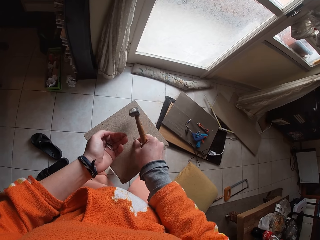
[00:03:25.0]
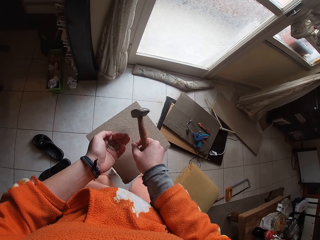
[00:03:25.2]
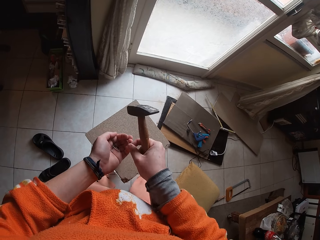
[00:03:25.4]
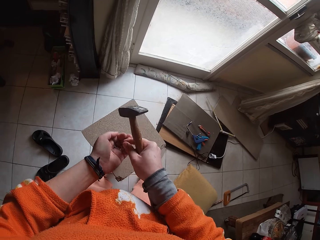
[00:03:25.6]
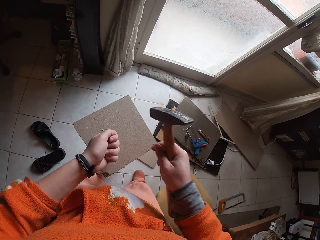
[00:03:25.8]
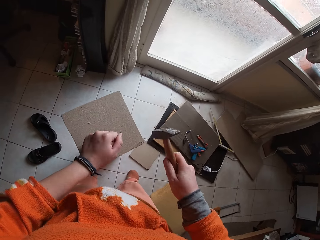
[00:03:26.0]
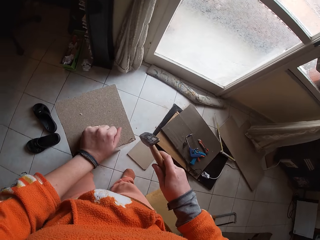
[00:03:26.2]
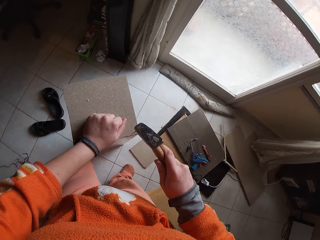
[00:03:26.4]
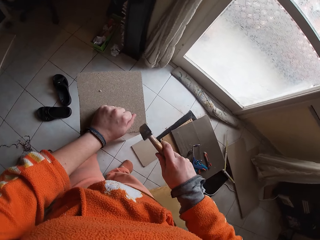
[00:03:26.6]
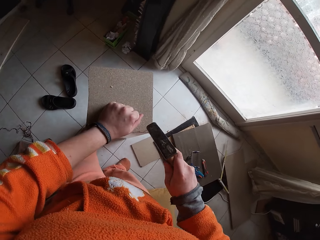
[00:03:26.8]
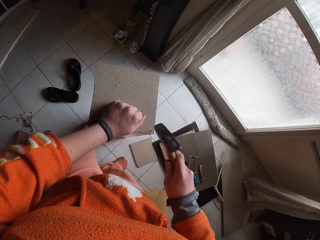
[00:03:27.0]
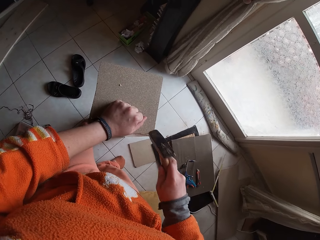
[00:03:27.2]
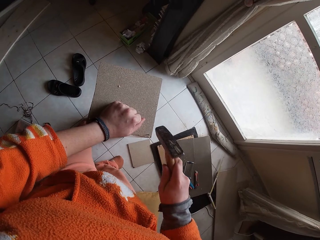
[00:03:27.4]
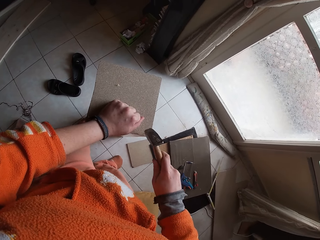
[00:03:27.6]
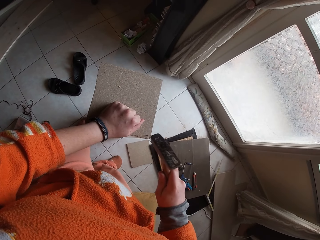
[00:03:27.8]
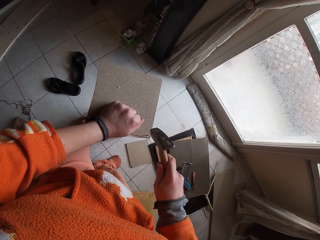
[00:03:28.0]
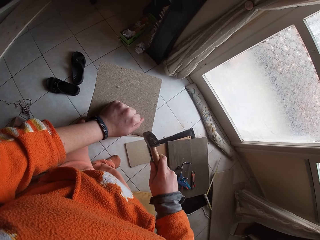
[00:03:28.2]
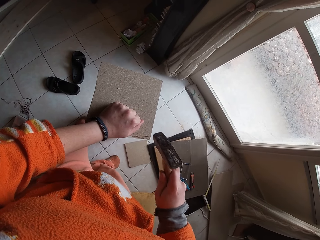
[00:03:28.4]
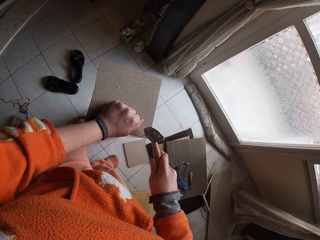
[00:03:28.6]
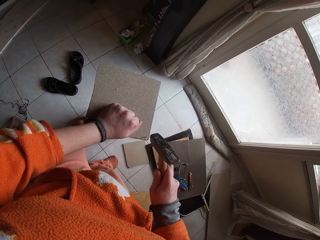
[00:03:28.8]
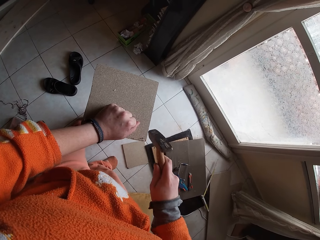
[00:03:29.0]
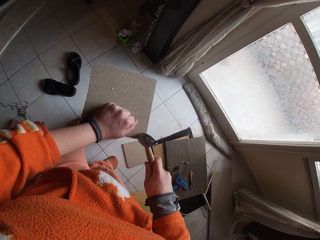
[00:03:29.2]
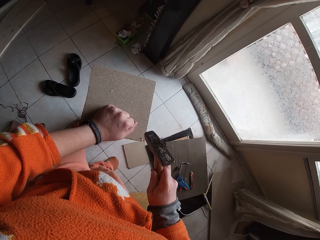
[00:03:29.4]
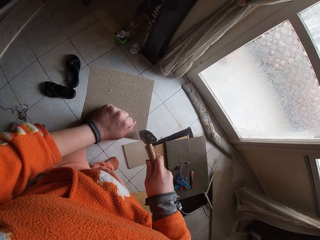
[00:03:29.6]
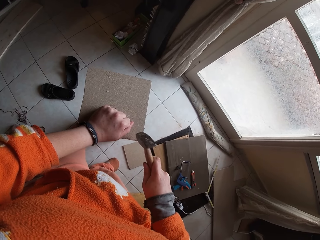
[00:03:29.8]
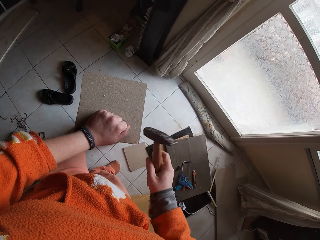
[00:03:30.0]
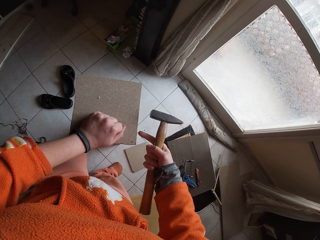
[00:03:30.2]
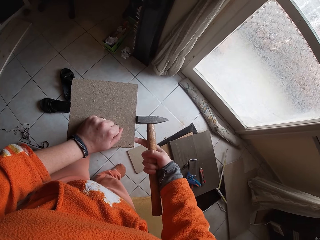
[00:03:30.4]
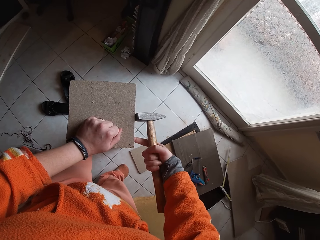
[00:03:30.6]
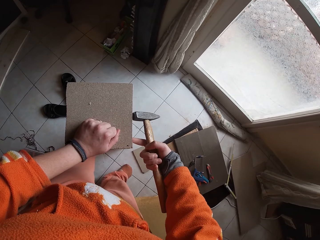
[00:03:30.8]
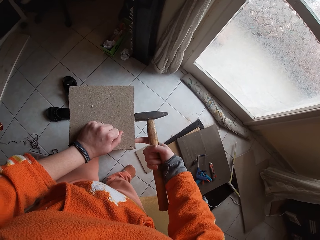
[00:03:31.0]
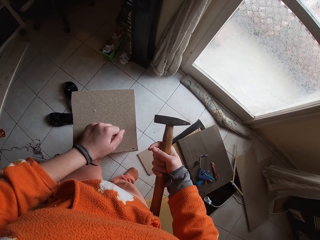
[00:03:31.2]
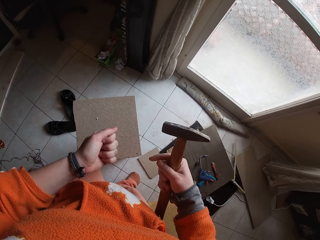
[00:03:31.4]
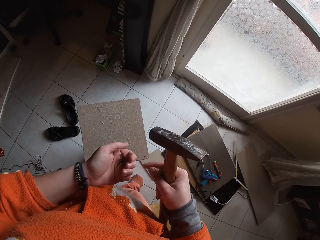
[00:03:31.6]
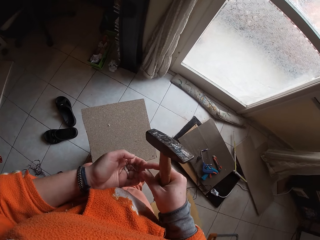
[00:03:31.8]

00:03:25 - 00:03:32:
The camera wearer hits the nail with the hammer in her right hand.

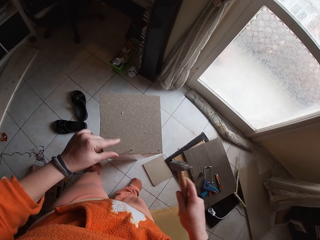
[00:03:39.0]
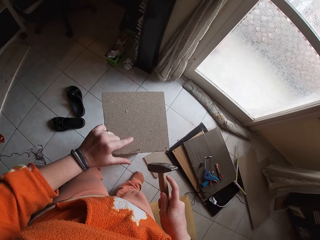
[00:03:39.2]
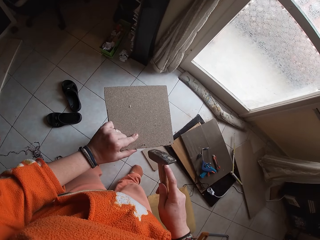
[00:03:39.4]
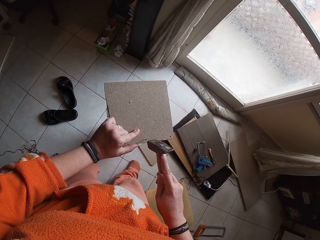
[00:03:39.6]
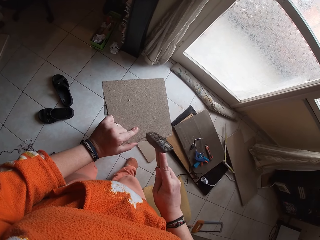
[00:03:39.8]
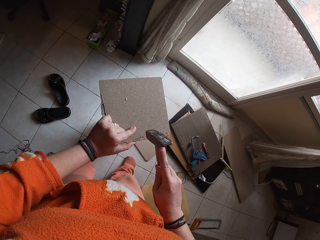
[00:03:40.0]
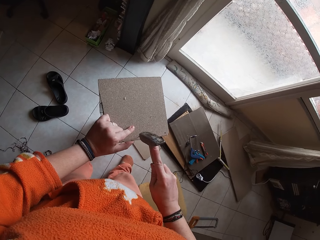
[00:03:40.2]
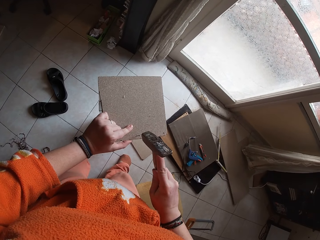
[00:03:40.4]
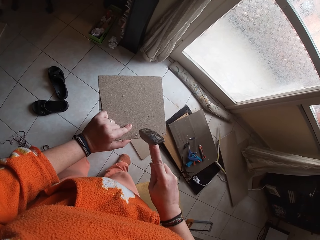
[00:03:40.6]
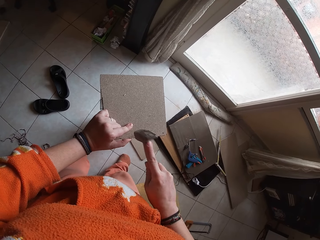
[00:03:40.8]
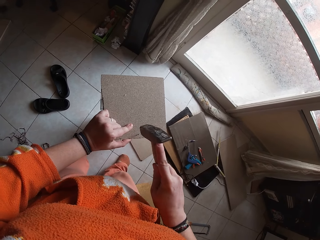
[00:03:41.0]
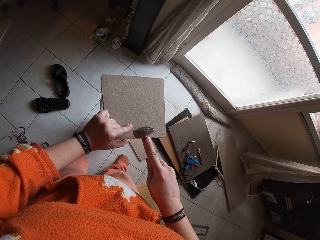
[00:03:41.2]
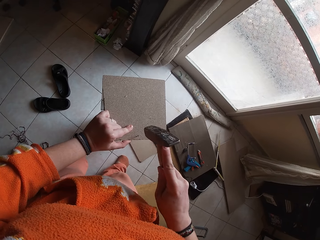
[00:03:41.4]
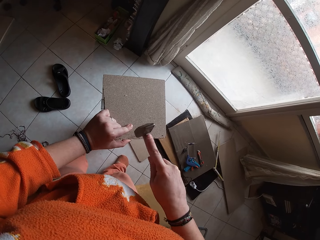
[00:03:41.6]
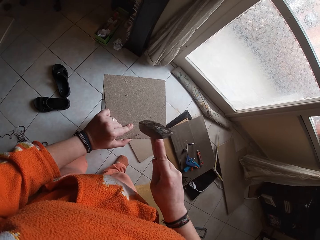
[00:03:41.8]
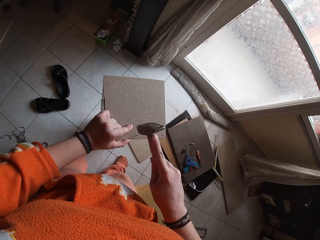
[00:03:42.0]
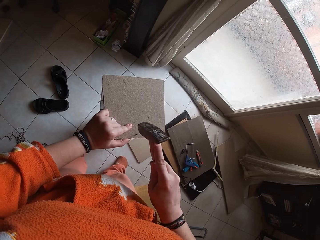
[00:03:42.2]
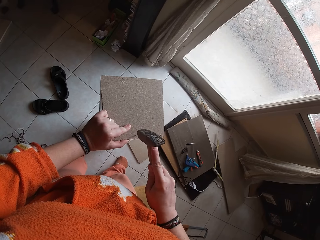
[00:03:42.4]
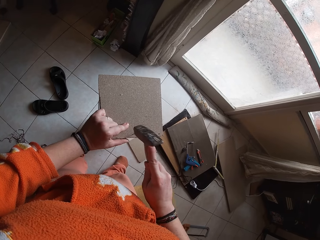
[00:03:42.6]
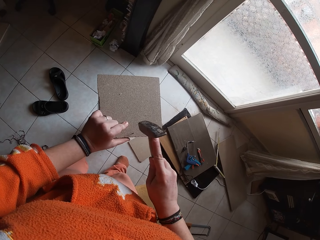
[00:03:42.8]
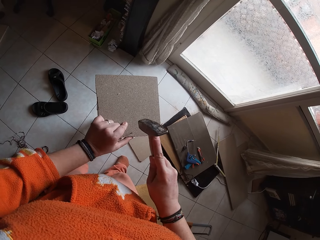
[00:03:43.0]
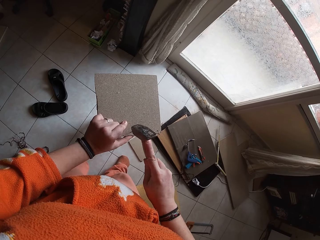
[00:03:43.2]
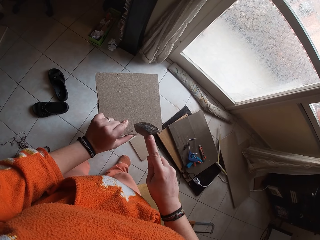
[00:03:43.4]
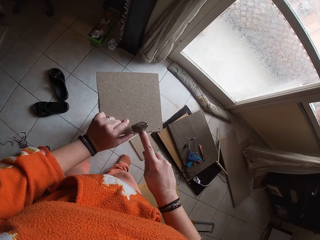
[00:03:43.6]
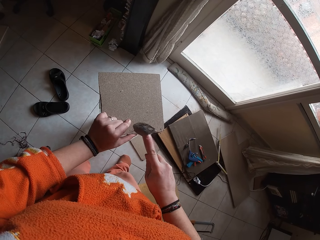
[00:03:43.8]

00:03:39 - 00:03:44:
The camera wearer hits the nail with the hammer in her right hand.

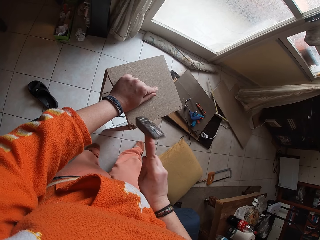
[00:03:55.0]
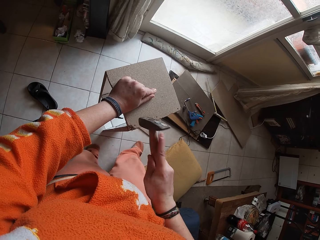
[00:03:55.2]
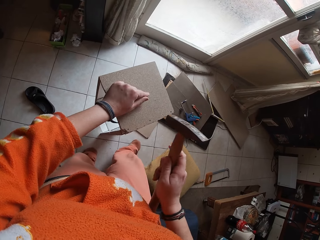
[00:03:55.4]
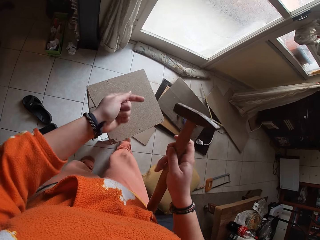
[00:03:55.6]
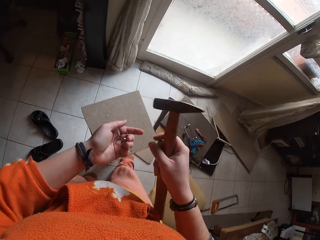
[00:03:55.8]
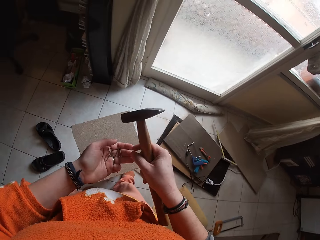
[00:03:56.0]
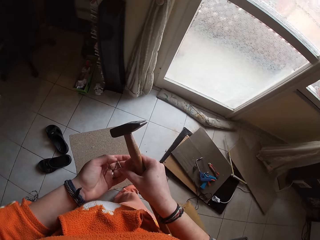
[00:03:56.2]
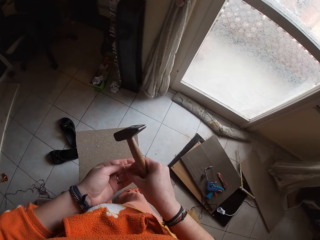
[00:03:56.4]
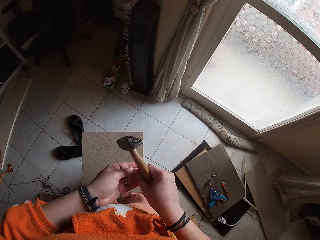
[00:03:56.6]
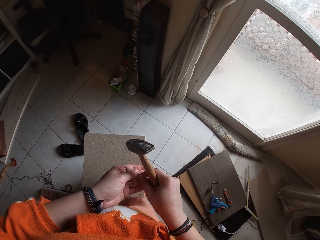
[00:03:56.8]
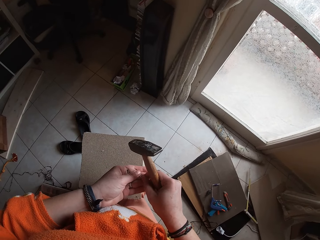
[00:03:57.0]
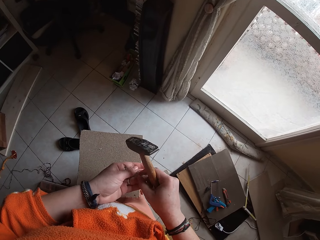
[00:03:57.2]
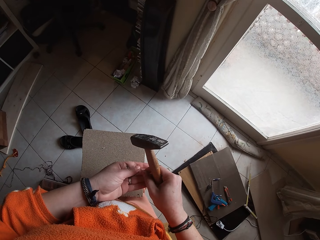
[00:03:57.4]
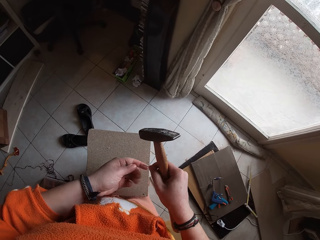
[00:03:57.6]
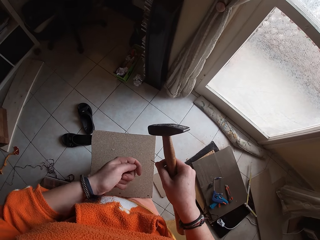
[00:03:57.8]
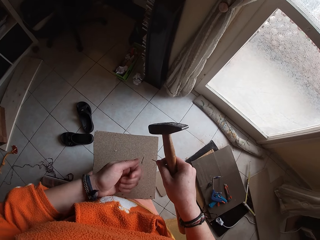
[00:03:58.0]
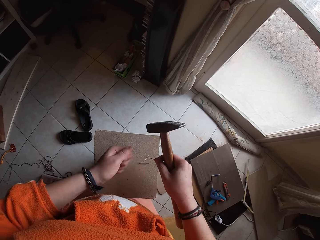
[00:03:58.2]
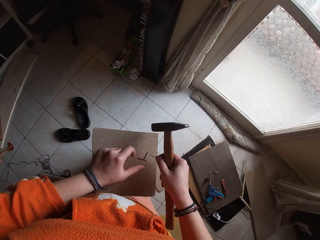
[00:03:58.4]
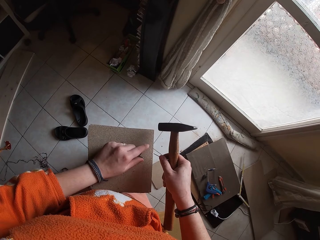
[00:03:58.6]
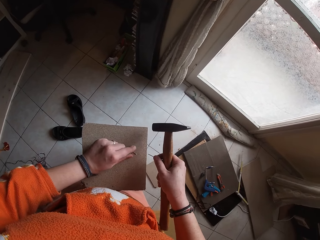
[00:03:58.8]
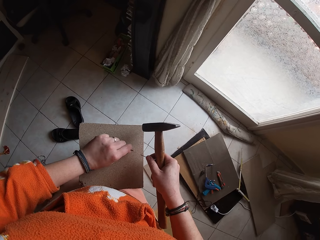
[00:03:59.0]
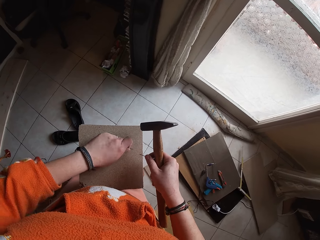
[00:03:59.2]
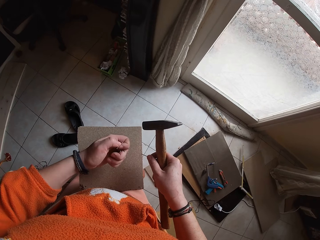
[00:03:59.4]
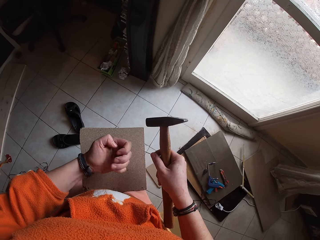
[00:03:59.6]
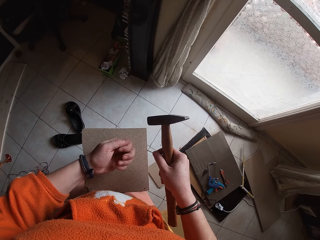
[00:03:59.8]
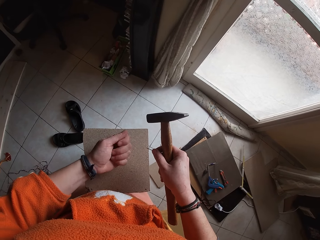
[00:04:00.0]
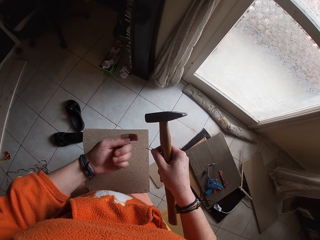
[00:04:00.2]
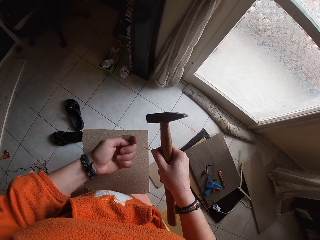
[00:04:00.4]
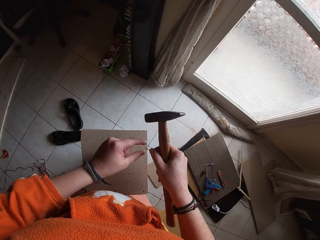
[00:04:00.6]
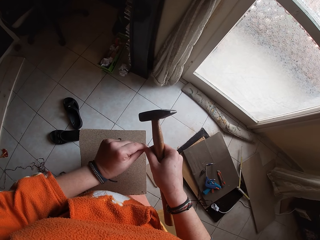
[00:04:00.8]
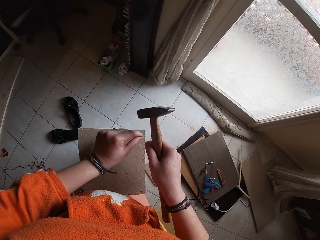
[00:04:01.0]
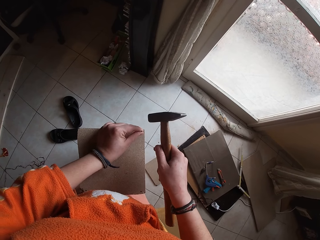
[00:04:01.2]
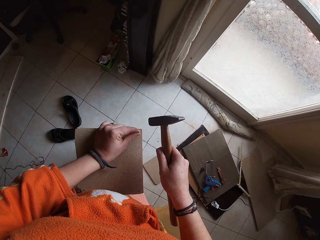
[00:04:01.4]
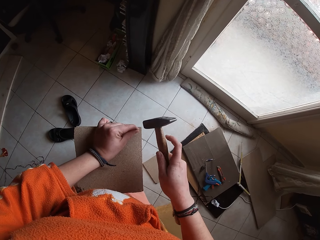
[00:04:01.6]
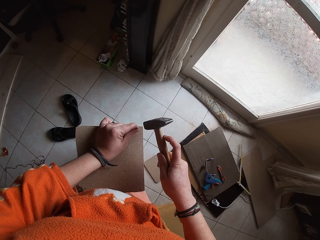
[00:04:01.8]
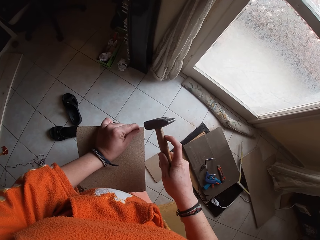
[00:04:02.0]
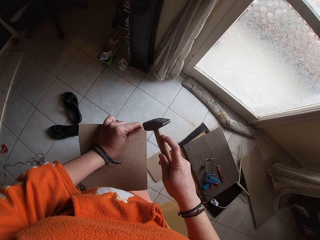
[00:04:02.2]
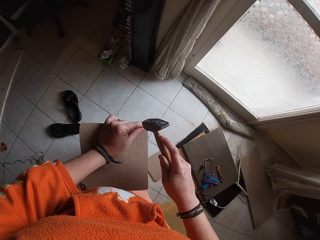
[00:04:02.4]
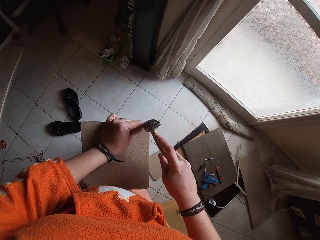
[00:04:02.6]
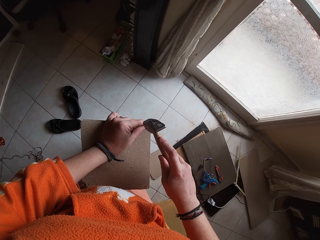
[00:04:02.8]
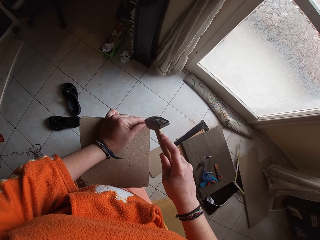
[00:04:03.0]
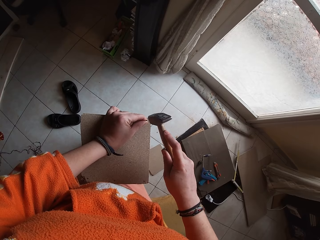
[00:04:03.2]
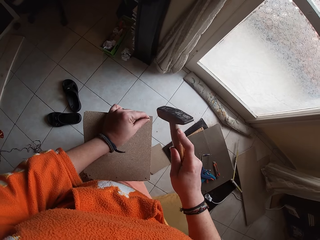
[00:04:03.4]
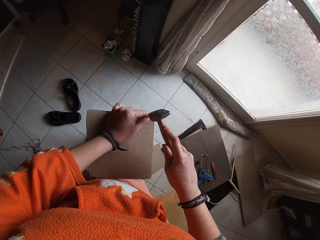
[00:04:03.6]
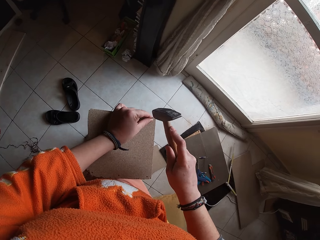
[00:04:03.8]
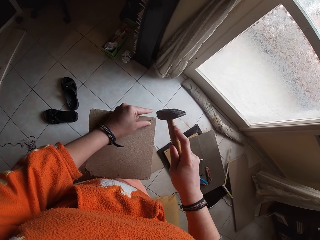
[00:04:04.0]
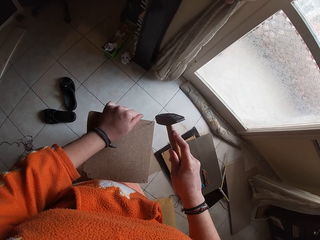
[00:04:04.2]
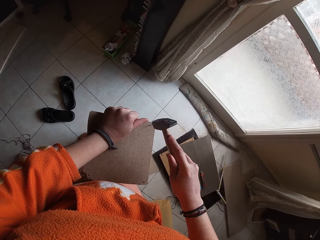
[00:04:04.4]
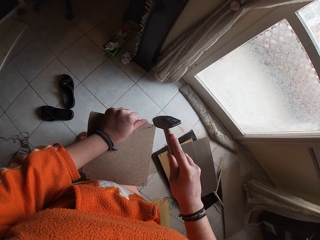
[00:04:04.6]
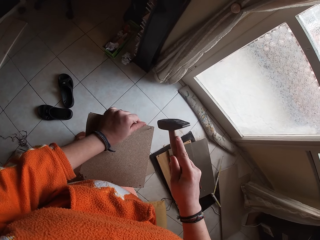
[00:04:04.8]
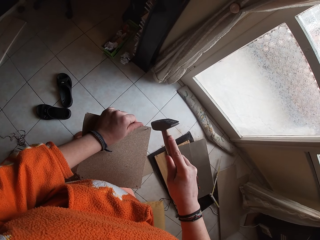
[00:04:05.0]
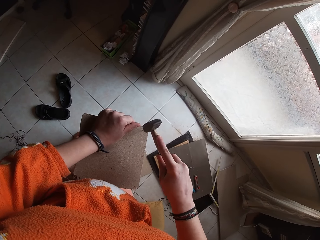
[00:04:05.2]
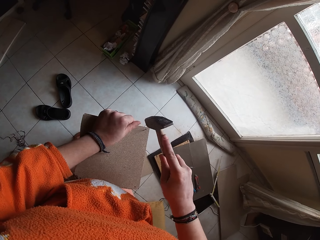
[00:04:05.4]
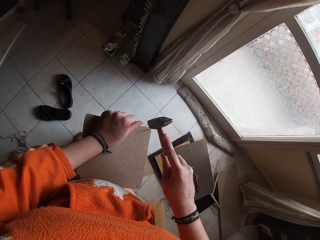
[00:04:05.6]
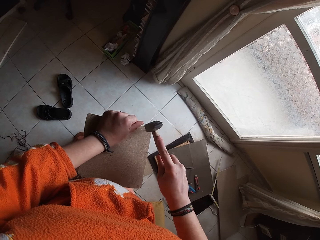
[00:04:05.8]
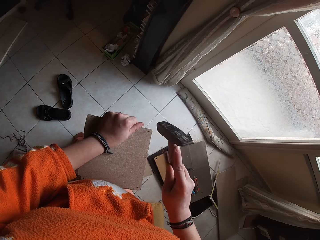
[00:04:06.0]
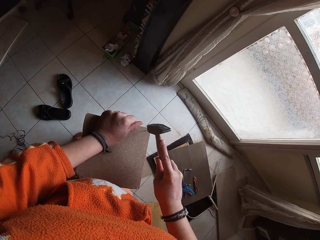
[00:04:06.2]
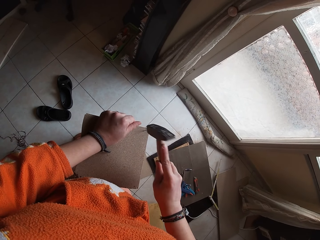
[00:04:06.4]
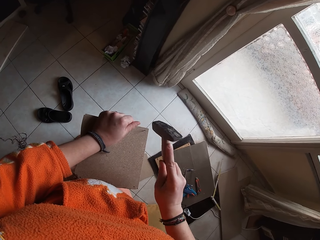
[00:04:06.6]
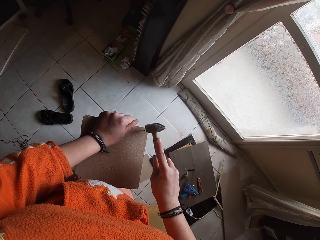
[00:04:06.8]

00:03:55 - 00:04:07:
The camera wearer picks the nail with her right hand from her left palm. She drops the nails in her left hand. She picks the nails with her left hand. She passes the nail to her left hand. She places the nail upright on the woodwork project with her left hand. She hits the nail with the hammer in her right hand.
